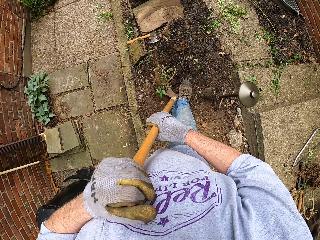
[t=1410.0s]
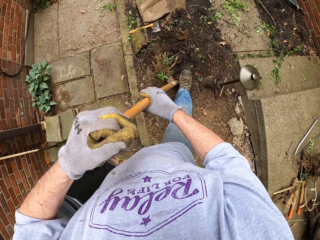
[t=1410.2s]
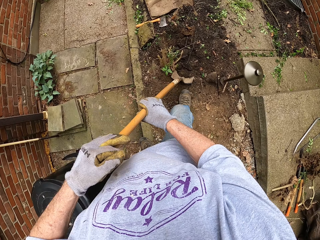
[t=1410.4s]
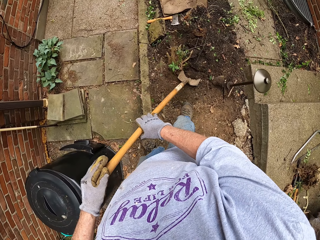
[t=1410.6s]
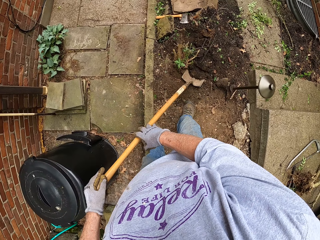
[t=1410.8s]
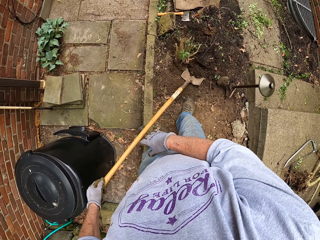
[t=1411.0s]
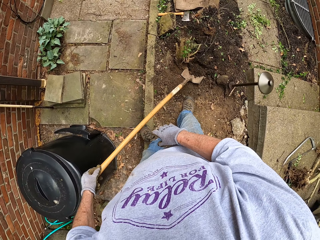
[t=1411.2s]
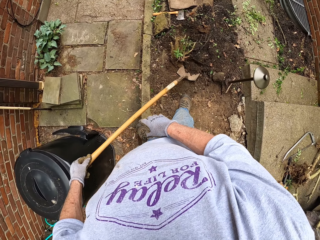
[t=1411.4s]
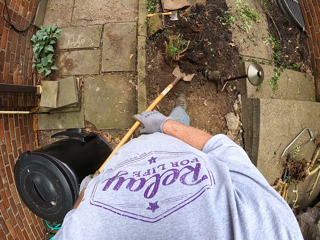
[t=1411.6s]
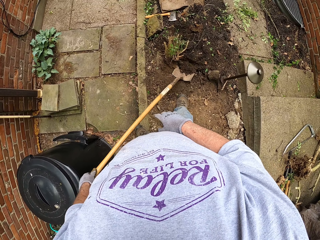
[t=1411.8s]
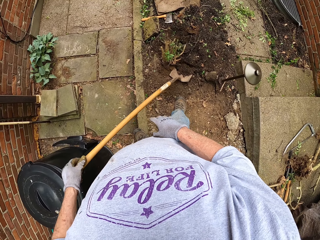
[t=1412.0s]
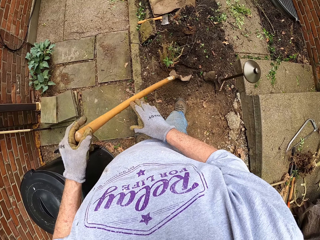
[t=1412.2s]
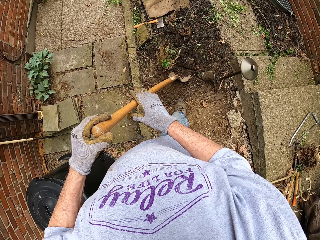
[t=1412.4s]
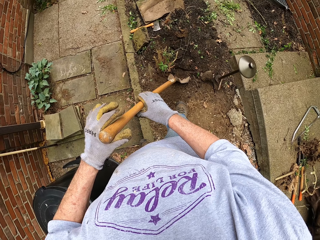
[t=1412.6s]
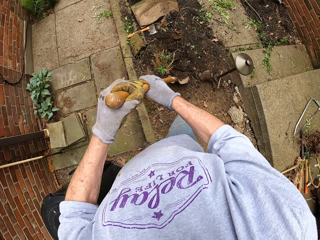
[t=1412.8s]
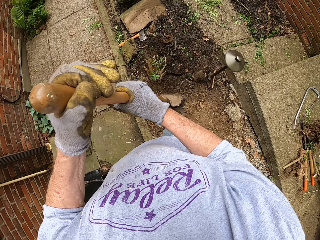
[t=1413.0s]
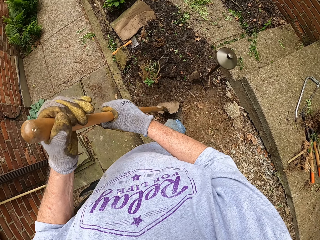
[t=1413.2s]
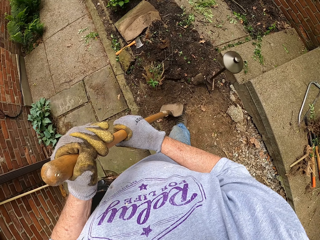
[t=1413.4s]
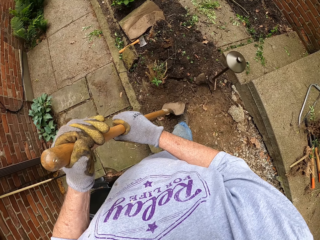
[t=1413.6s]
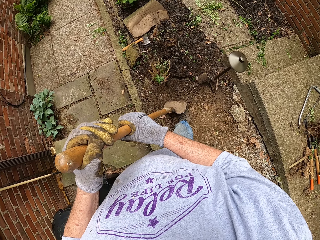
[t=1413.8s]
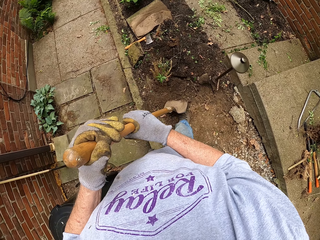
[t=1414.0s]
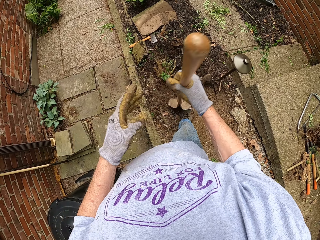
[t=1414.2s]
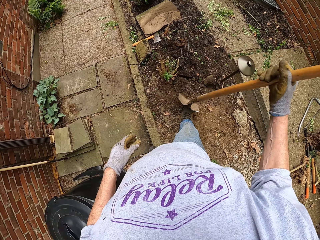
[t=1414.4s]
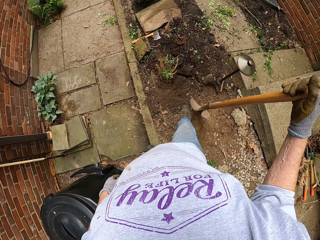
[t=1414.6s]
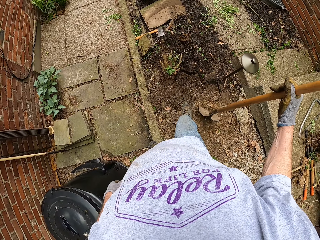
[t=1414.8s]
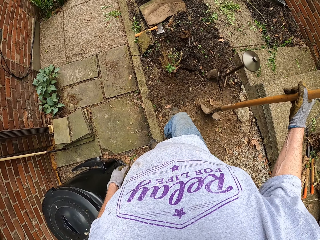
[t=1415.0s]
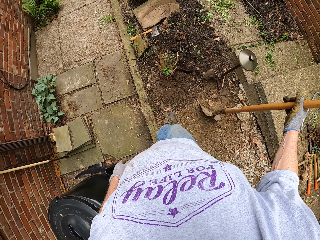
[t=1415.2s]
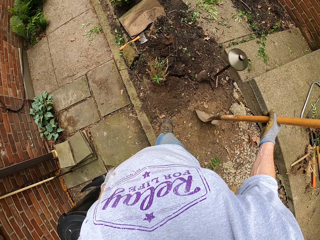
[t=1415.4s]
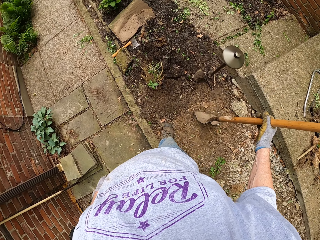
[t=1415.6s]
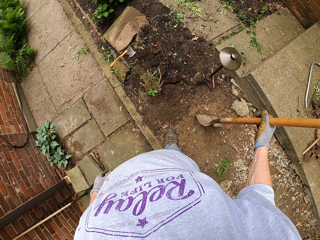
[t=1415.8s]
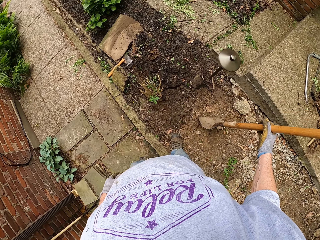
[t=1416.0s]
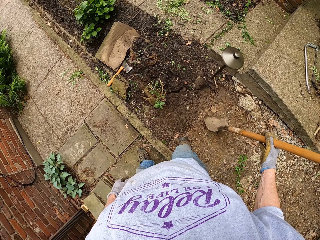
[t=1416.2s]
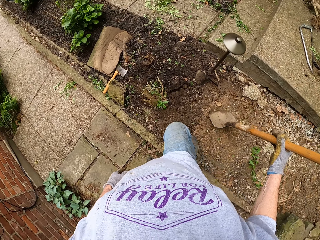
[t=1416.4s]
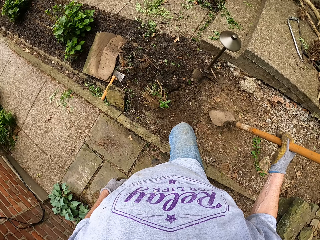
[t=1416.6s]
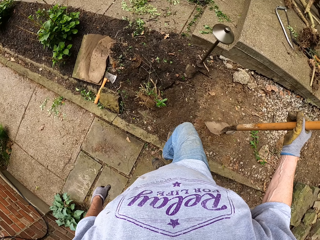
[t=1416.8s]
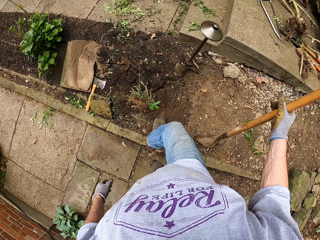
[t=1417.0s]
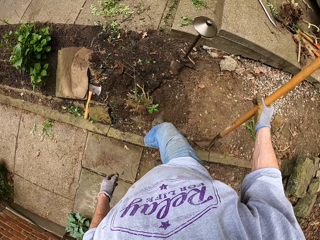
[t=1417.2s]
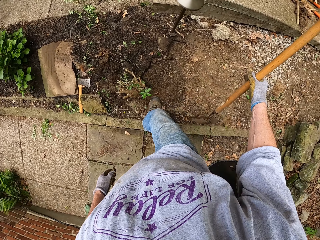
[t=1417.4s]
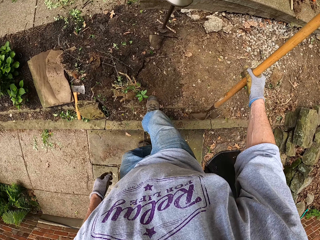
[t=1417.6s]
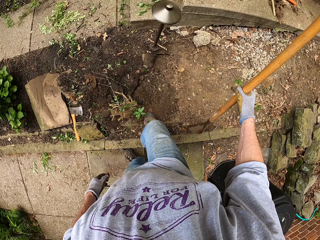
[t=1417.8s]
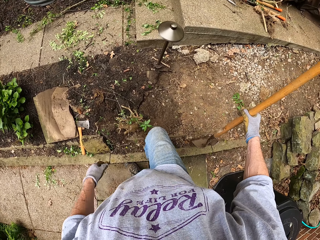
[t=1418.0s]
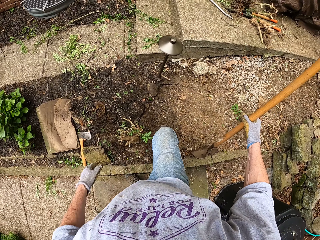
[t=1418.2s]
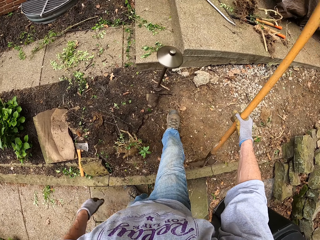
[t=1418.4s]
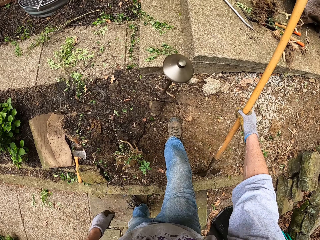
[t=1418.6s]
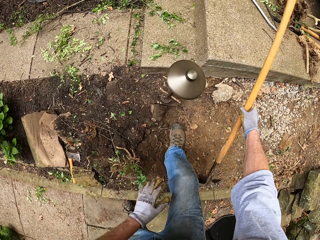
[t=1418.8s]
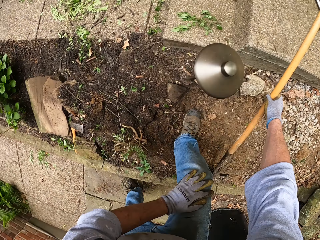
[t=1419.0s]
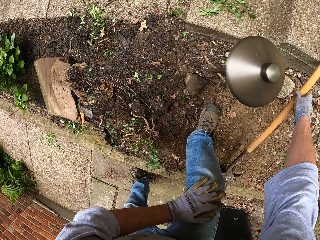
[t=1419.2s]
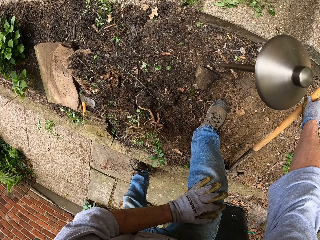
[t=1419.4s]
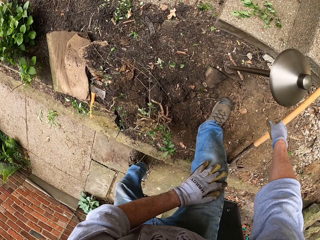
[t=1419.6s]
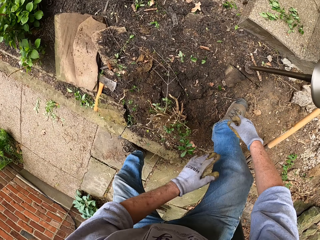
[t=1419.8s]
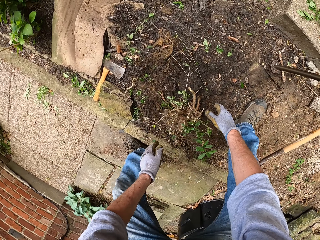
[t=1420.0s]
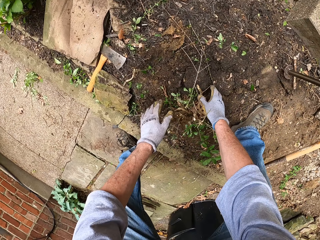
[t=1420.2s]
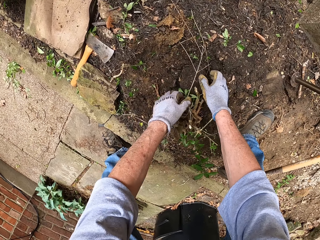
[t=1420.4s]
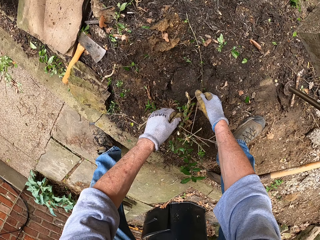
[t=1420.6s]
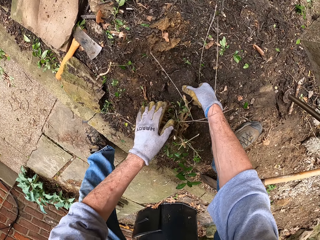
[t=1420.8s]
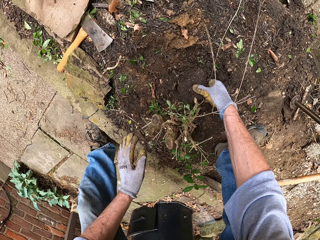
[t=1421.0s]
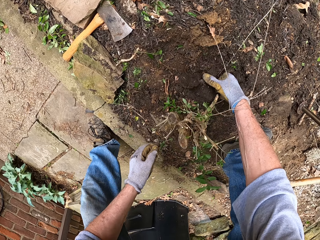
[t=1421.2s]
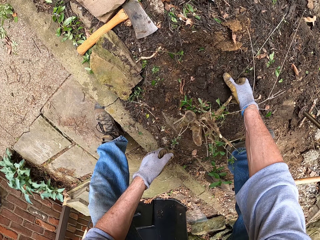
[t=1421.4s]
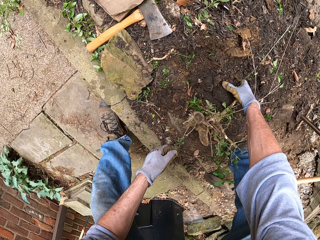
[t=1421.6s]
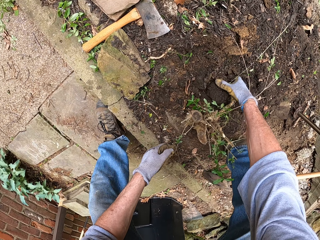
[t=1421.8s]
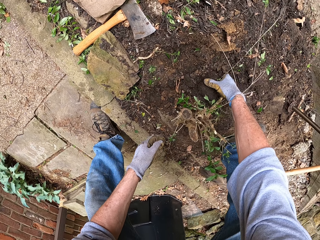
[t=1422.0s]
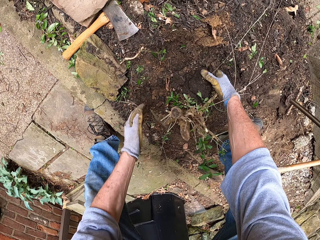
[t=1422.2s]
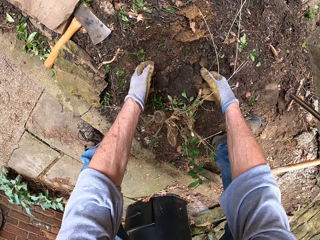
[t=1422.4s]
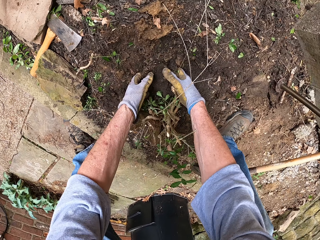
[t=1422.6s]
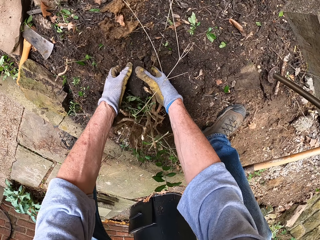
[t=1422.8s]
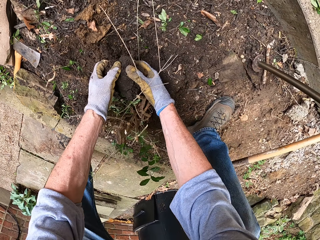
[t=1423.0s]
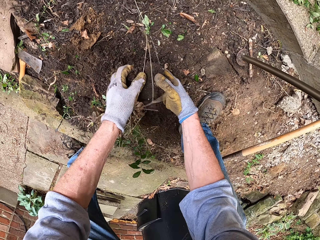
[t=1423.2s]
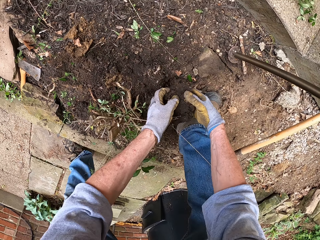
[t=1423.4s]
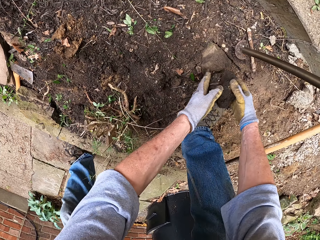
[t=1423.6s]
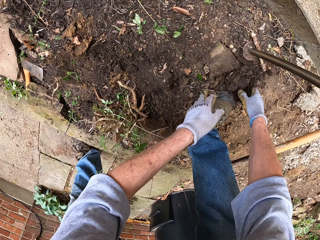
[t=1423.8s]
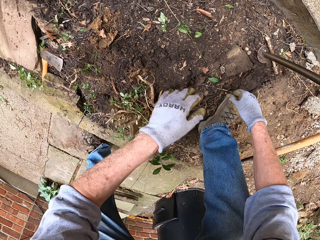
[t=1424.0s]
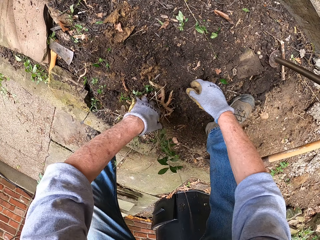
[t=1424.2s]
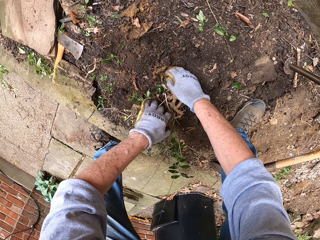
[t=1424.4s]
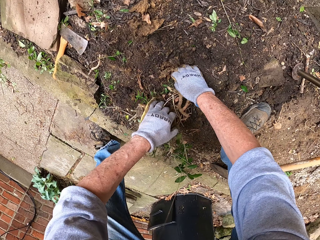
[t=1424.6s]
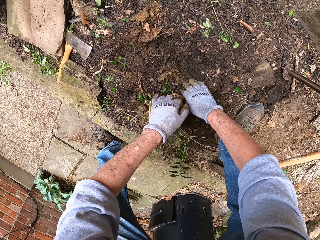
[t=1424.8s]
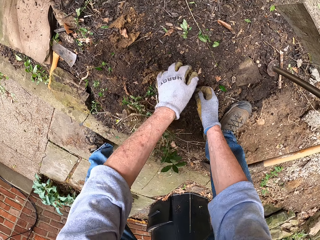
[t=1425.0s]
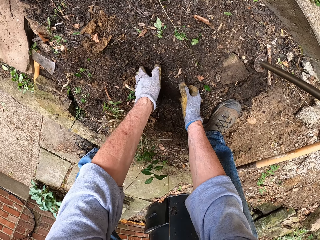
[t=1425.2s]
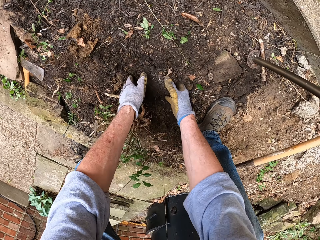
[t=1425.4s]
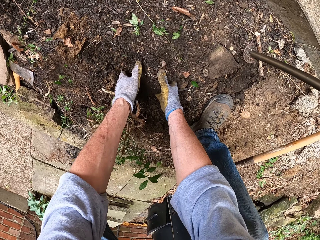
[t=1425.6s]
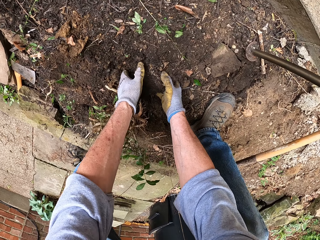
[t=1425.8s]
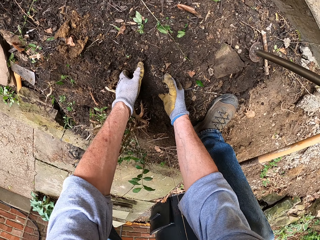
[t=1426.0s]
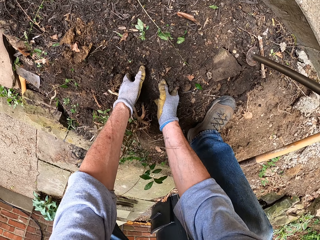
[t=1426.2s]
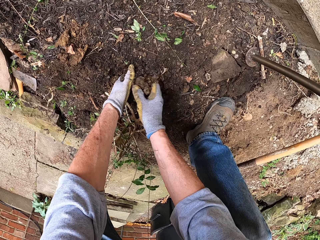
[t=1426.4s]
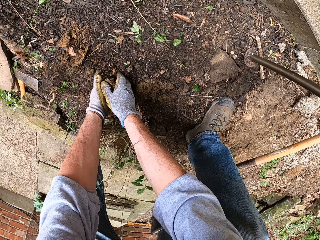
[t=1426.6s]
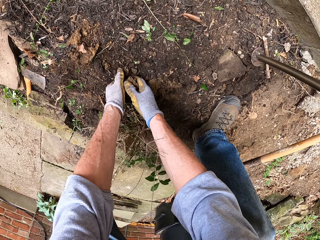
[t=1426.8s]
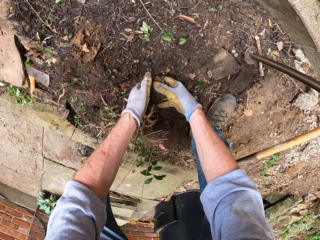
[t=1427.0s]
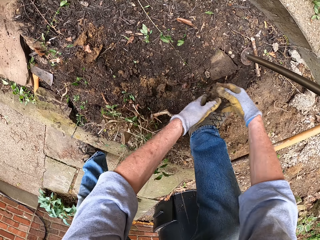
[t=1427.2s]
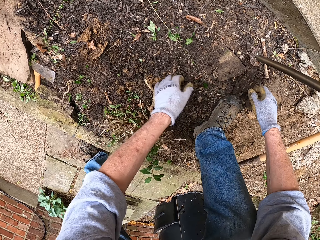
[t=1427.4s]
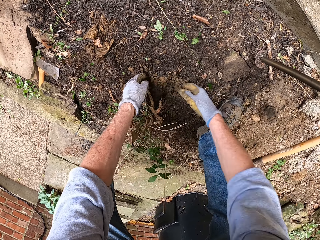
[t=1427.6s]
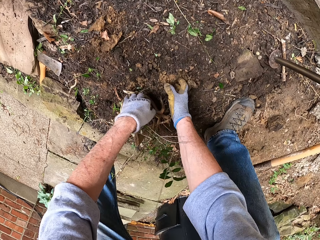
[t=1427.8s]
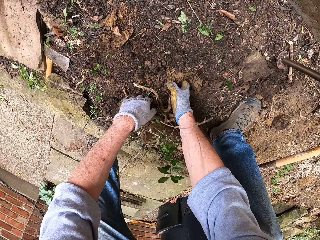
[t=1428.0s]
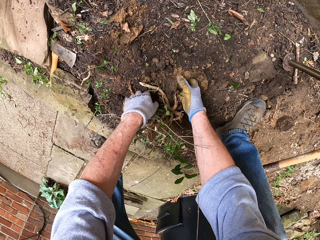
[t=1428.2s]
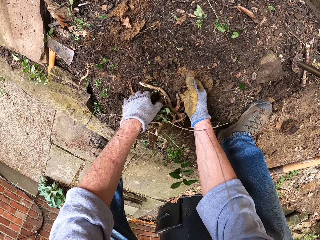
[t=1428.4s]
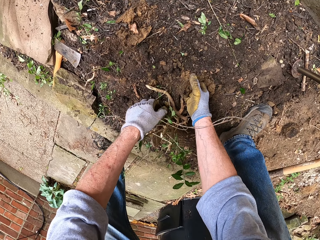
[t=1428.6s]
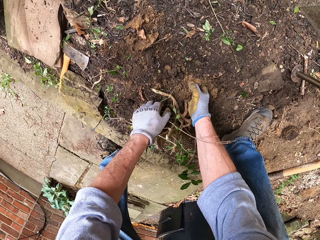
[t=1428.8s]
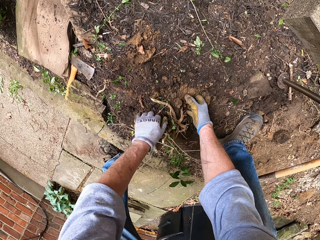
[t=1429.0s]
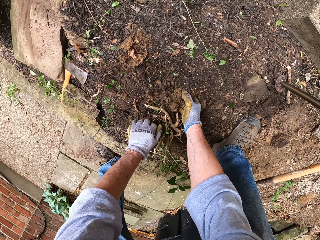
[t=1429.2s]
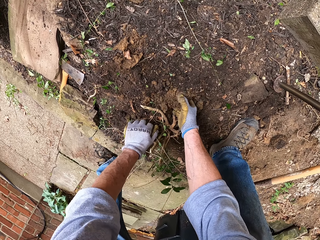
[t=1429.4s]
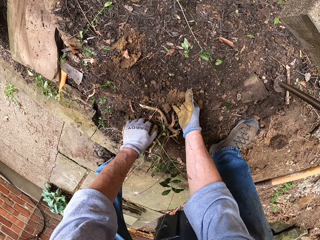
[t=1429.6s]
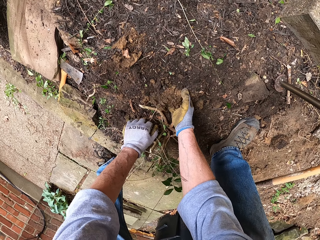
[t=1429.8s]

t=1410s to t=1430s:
The camera wearer tilts the shovel backward. He looks at the plant. He walks to the top of the pavement. He moves to the other side. He drops the shovel on the ground with his right hand. He packs some soil from around the root of the weed stump with his hands. He throws away the soil. He touches the plant. He picks up the soil with the hand. He throws away the soil. He picks up the soil with the hand.

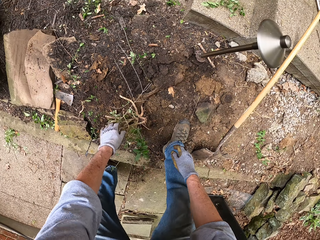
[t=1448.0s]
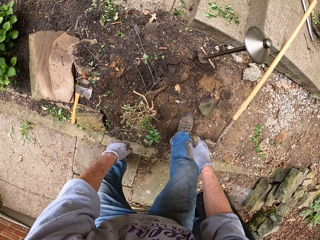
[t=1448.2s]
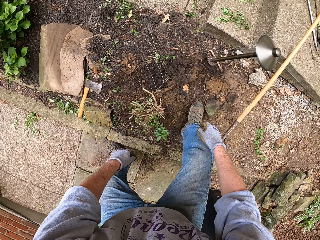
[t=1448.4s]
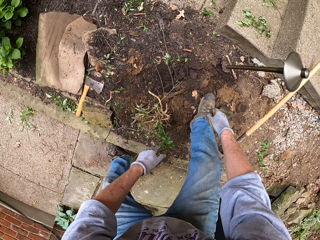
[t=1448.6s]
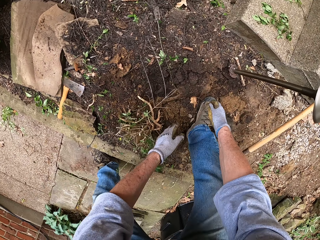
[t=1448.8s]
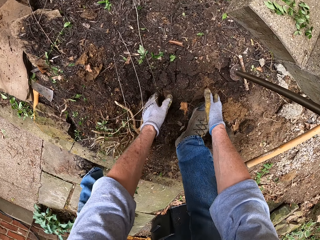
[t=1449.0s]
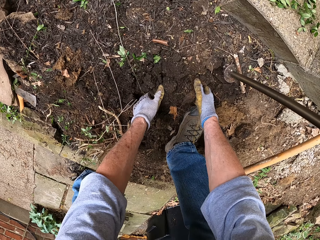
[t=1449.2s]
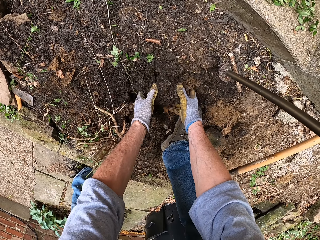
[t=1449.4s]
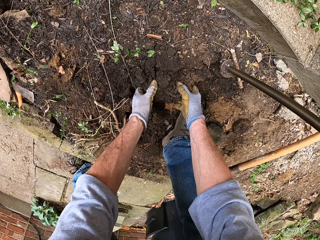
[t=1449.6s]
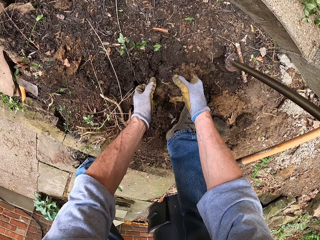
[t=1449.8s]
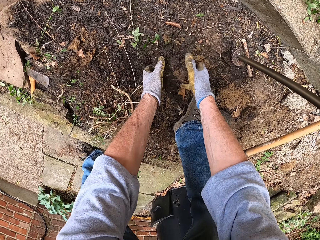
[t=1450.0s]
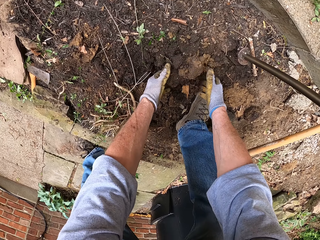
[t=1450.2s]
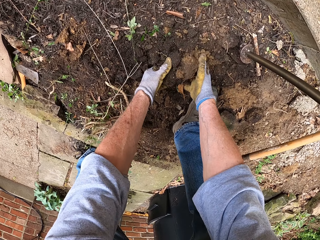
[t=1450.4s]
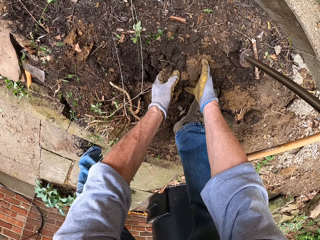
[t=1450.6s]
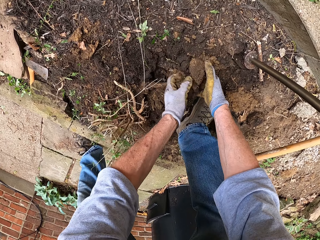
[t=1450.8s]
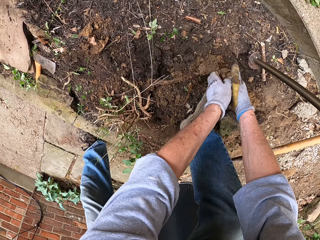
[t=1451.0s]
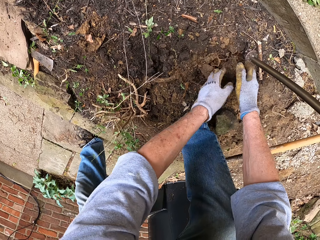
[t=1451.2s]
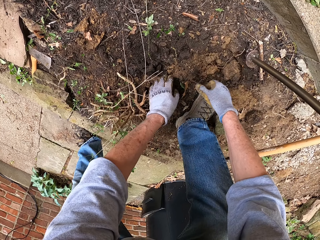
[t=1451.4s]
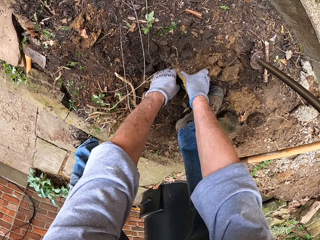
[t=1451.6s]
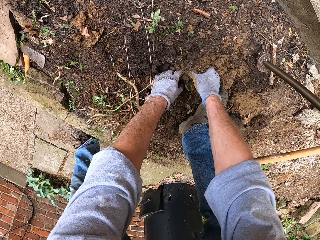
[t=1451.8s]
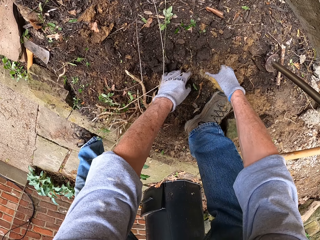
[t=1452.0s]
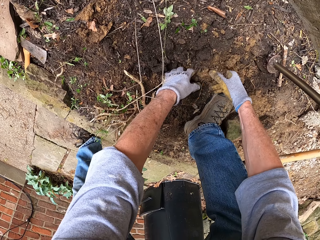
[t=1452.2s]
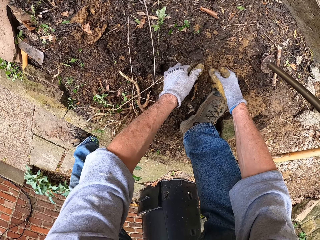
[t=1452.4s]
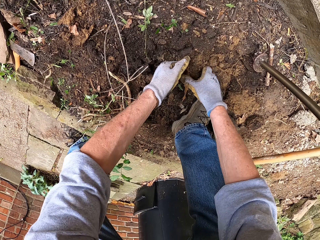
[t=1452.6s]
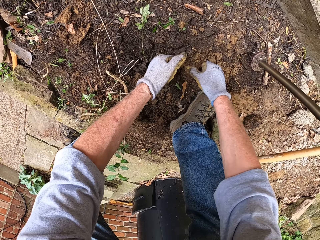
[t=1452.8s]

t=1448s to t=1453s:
The camera wearer packs some soil from around the root of the weed stump with his hands. He pulls the roots of the plant.
